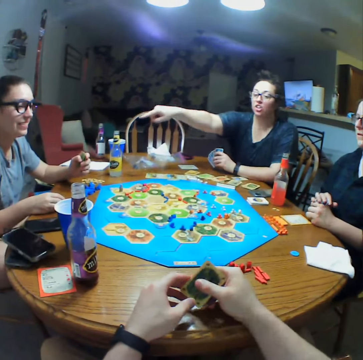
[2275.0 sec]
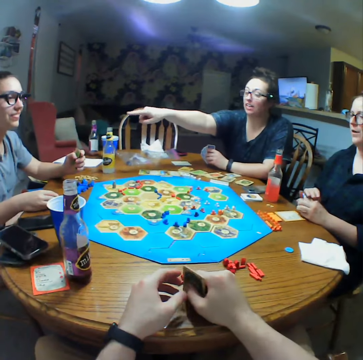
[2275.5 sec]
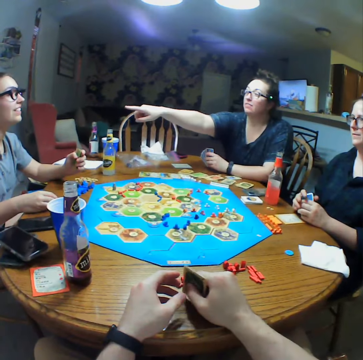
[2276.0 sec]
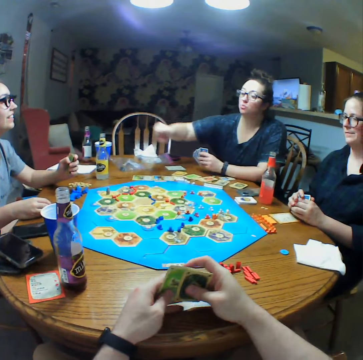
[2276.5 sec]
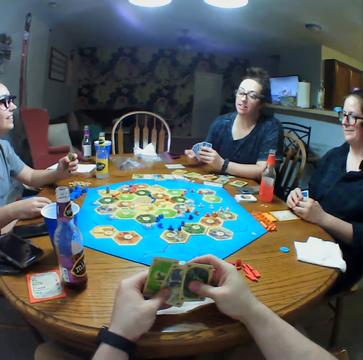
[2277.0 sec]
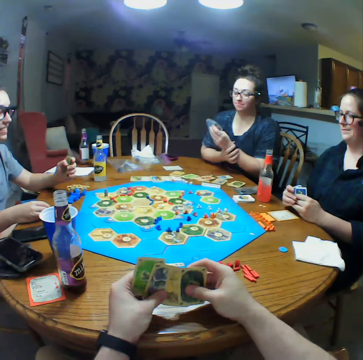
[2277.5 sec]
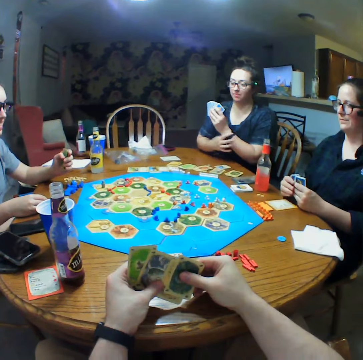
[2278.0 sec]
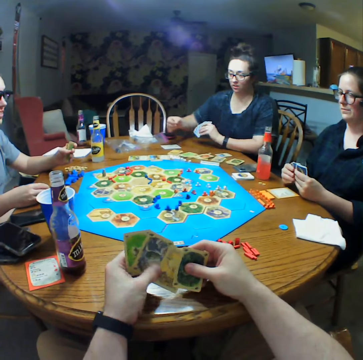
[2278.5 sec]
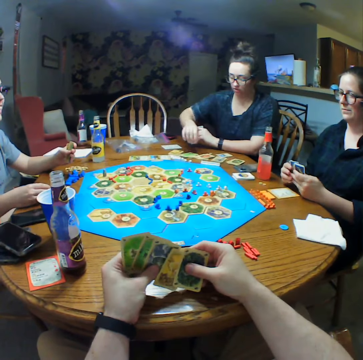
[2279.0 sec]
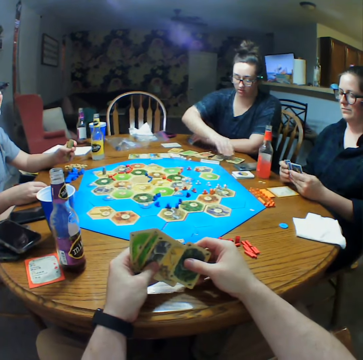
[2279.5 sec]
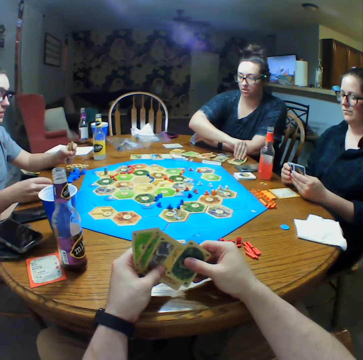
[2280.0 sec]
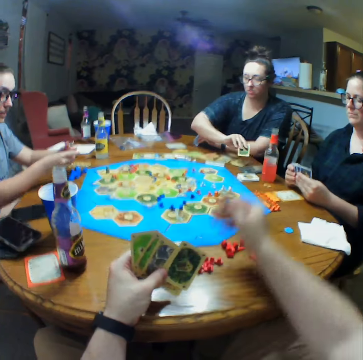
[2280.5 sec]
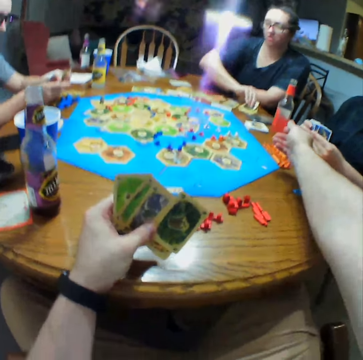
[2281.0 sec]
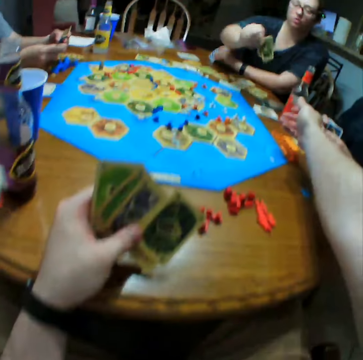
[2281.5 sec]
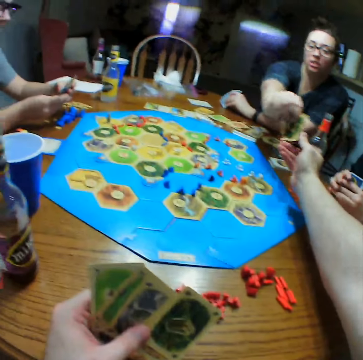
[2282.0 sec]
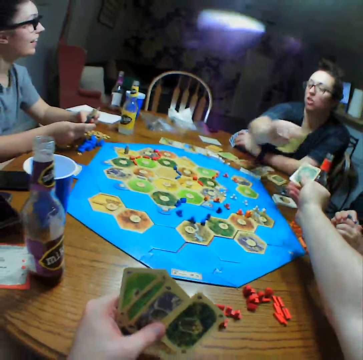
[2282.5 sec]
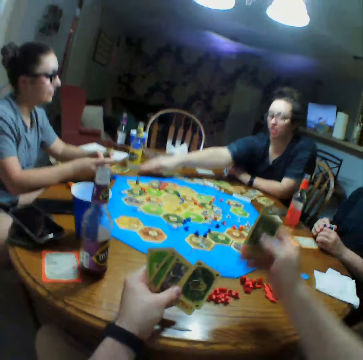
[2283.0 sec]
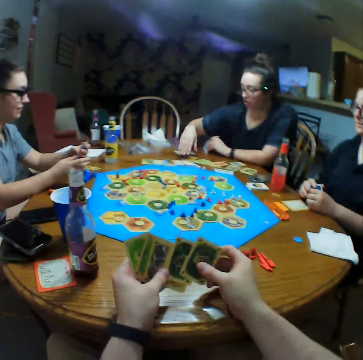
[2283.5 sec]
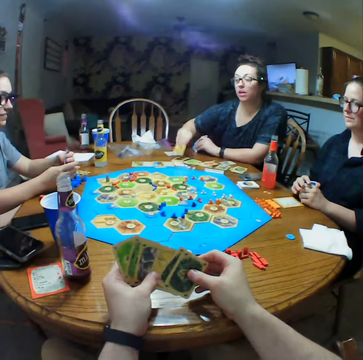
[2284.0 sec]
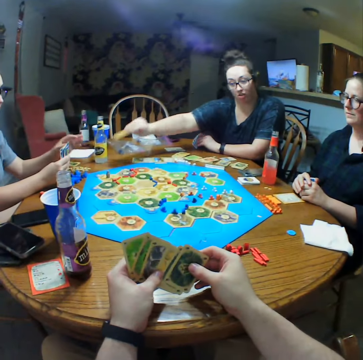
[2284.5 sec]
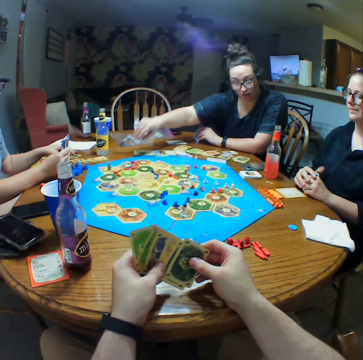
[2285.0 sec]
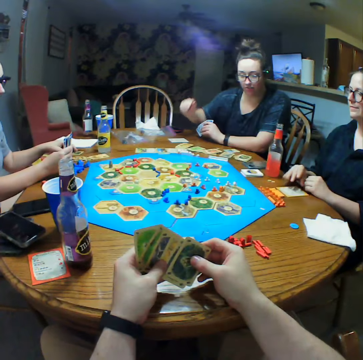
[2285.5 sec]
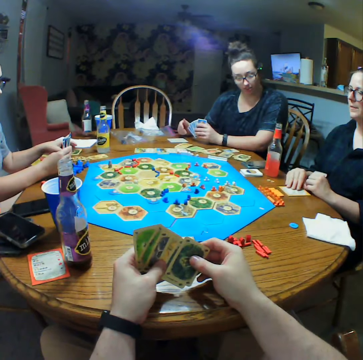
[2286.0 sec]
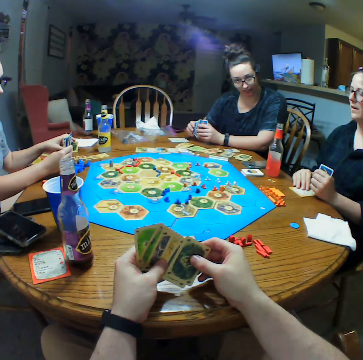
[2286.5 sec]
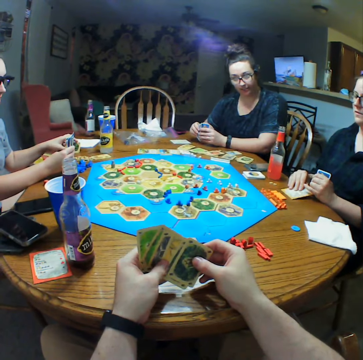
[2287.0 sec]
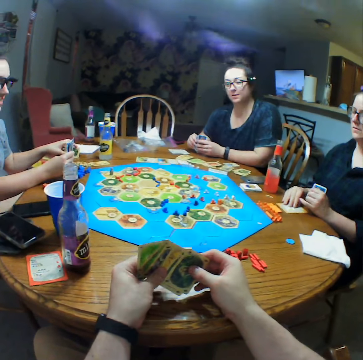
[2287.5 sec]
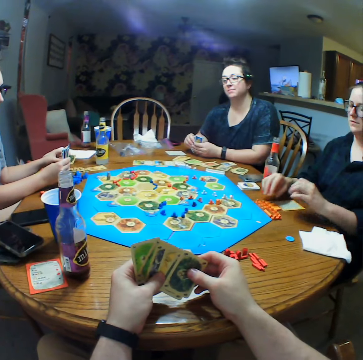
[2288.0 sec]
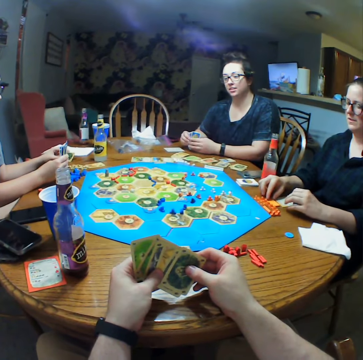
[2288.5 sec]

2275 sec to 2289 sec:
The first person stretches hands. The camera wearer selects cards. The first person scratches the hand and takes a card on the table. The first person gives the camera wearer a card. The camera wearer picks up a card from the first person. The first person drops a card on the table. The second person holds cards. The first person drops another card. The second person touches a card.

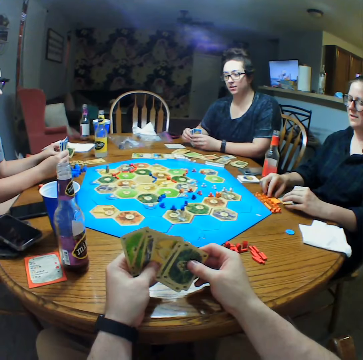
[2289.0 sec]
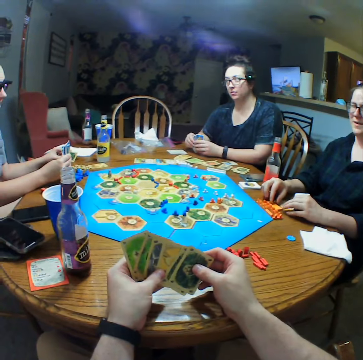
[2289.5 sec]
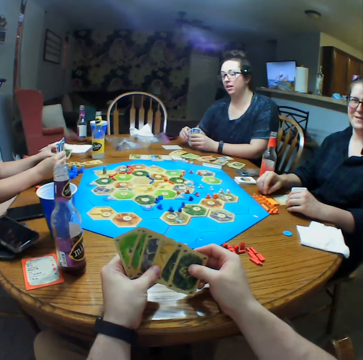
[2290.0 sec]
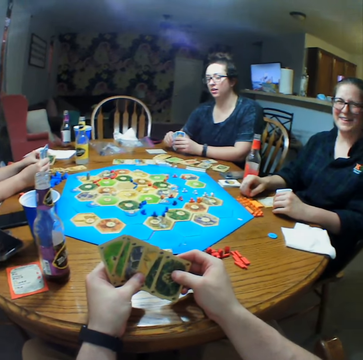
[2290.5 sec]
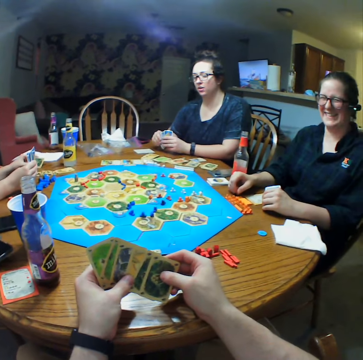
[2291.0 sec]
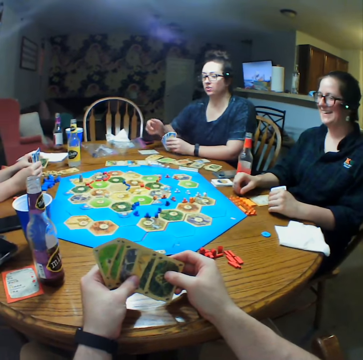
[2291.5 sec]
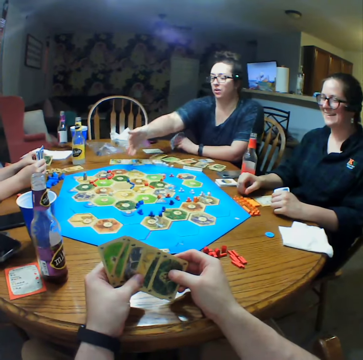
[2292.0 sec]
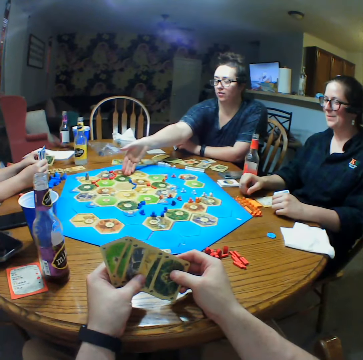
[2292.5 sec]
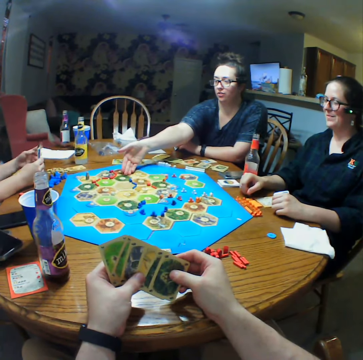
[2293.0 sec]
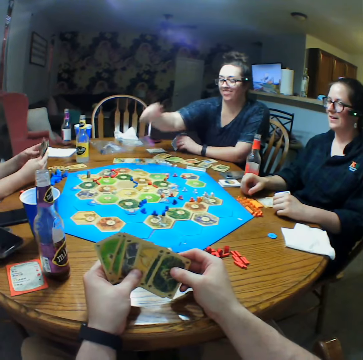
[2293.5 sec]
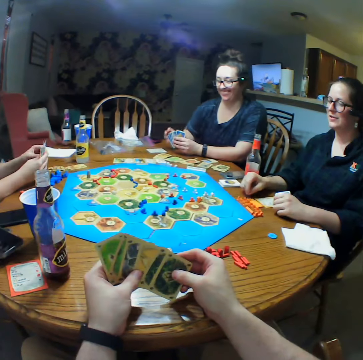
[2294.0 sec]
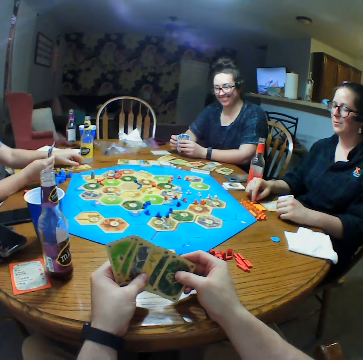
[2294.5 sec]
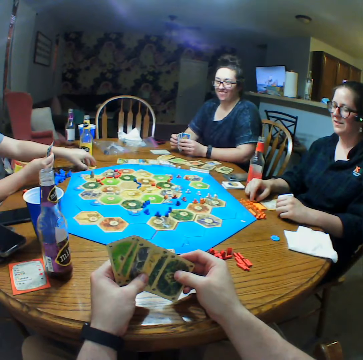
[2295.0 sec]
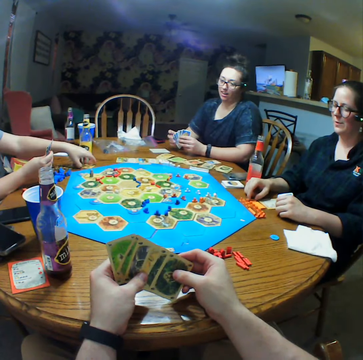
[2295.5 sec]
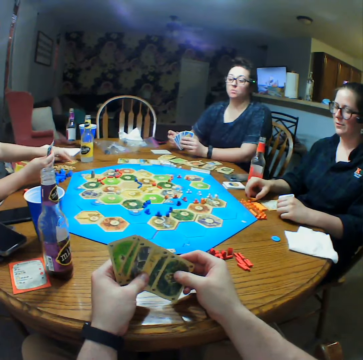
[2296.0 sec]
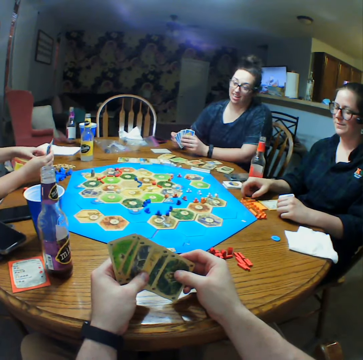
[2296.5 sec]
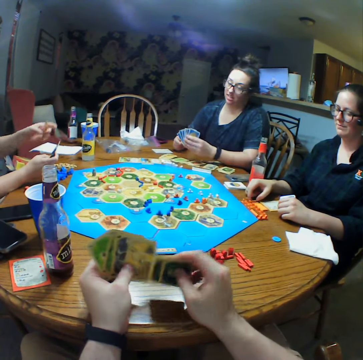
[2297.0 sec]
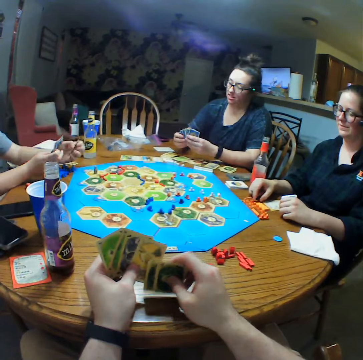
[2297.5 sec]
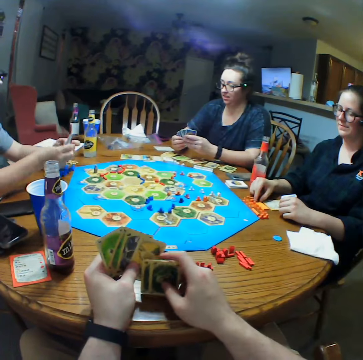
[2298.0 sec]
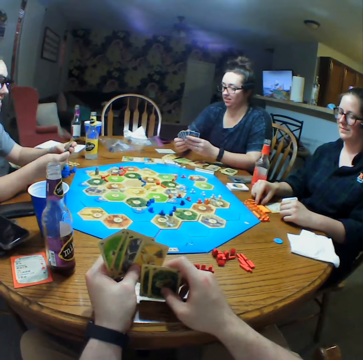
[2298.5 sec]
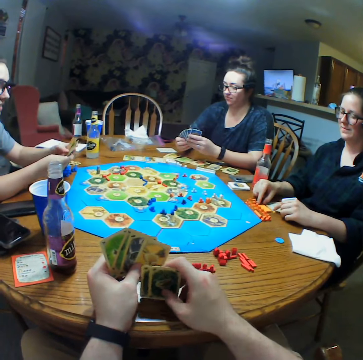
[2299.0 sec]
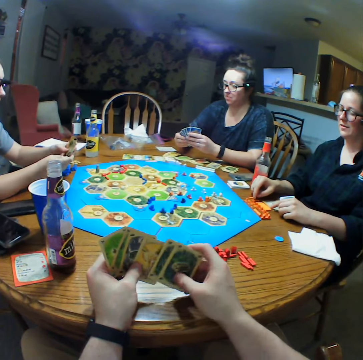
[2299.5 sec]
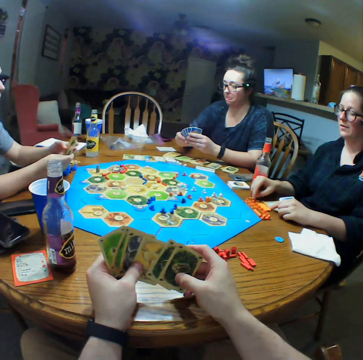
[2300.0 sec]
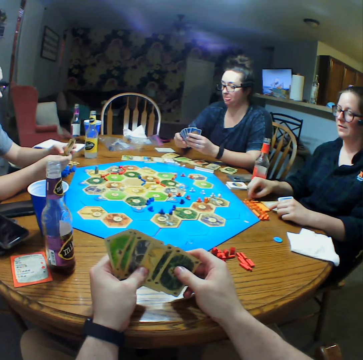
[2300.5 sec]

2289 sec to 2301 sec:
The camera wearer selects cards. The first person points at the dice. The second person picks up cards. The first person selects cards. The camera wearer taps cards on the table.

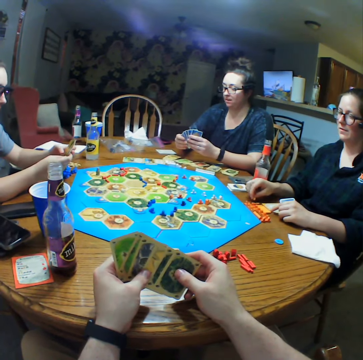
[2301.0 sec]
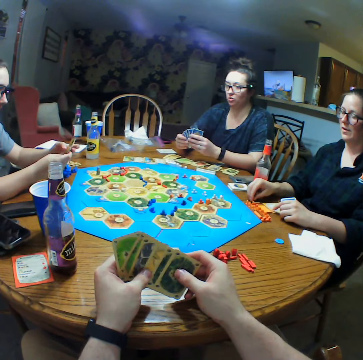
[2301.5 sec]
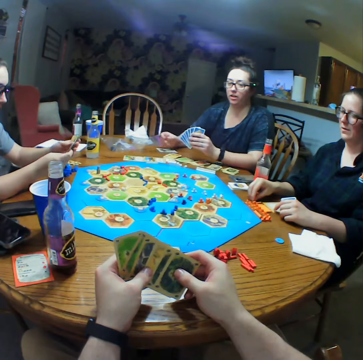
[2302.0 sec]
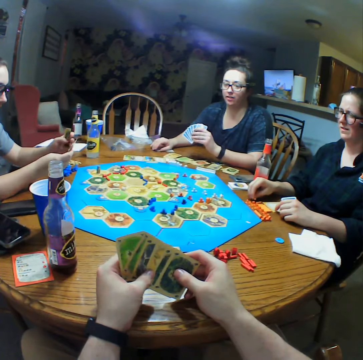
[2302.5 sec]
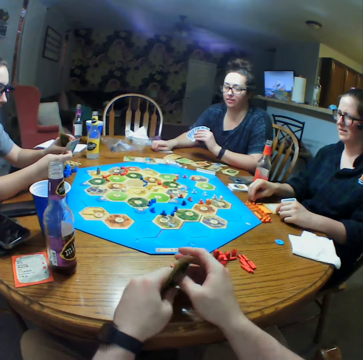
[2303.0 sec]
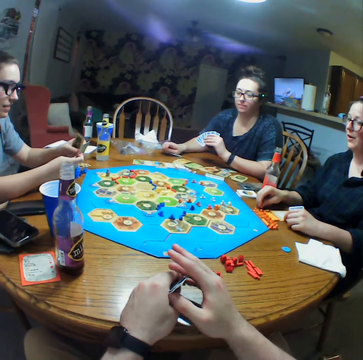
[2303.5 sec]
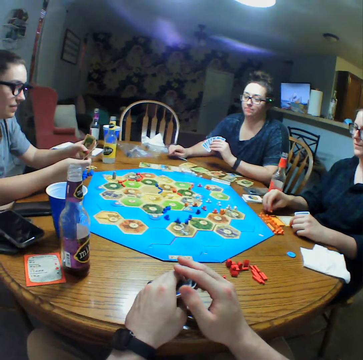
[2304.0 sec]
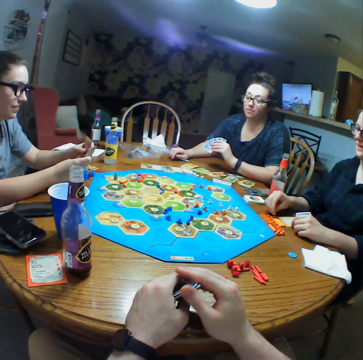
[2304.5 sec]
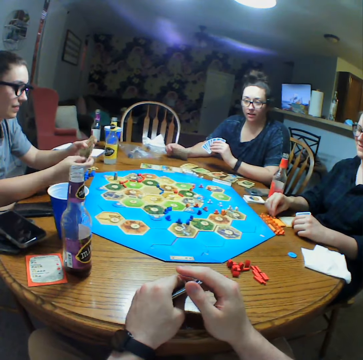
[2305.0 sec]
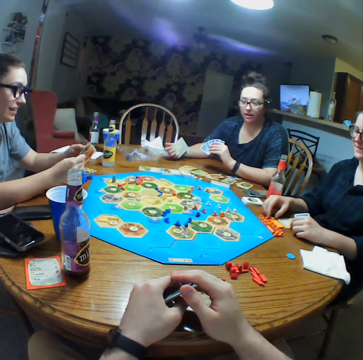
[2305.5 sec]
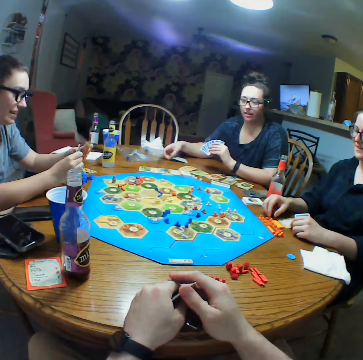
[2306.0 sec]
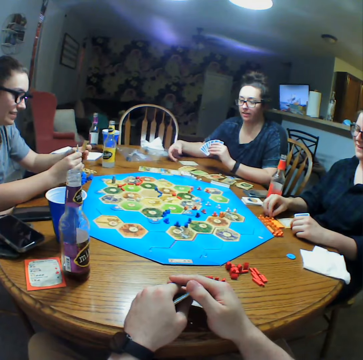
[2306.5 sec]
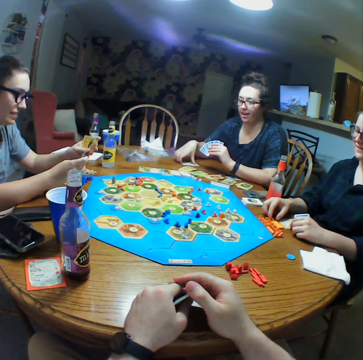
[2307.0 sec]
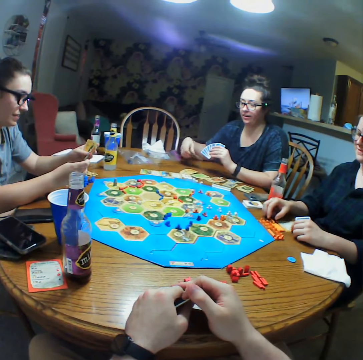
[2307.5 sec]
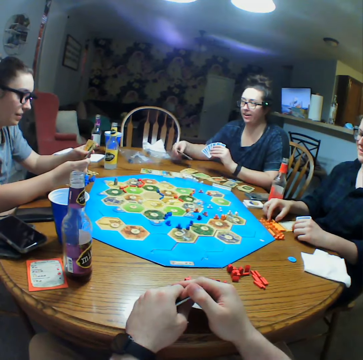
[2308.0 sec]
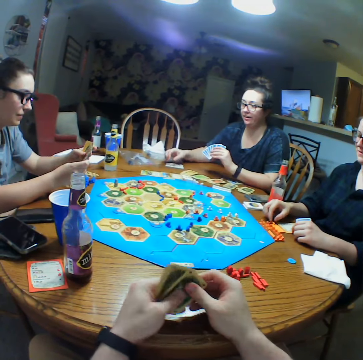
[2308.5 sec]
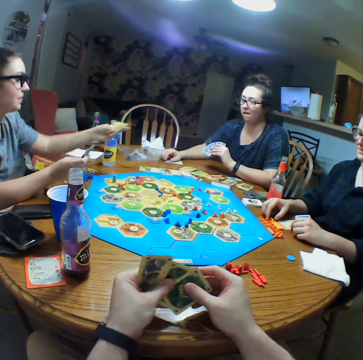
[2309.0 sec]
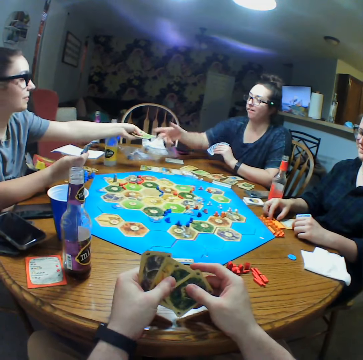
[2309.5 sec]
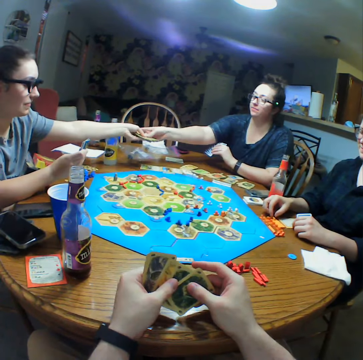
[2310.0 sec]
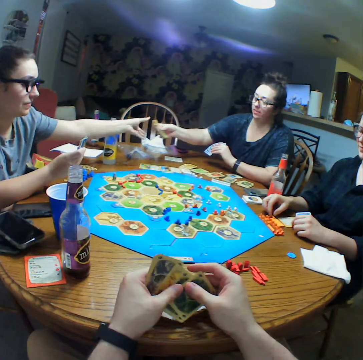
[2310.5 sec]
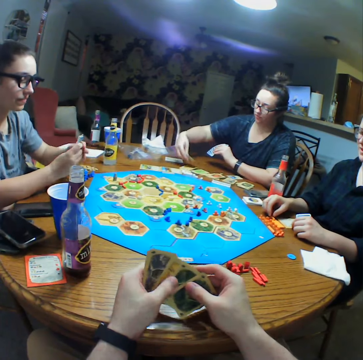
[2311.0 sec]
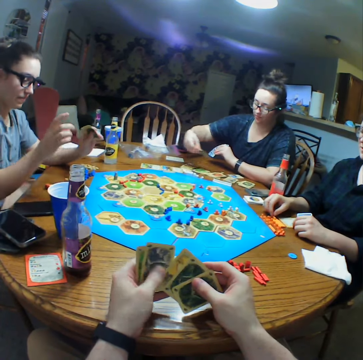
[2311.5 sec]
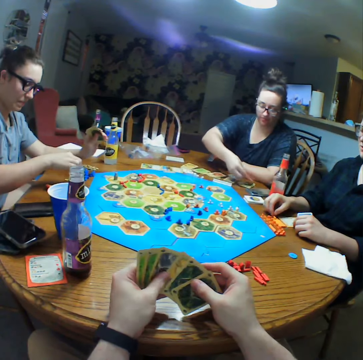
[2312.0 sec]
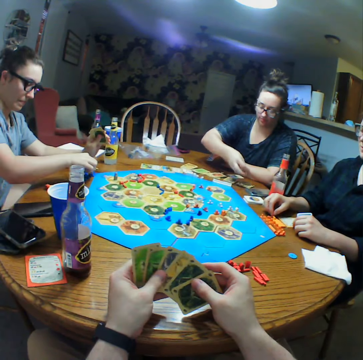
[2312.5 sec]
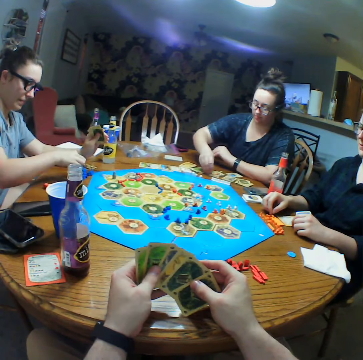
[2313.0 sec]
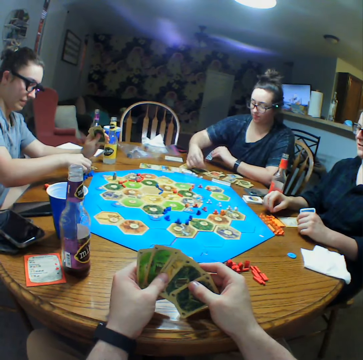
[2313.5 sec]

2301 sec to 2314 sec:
The third person touches the dice. The first person picks up cards. The camera wearer adjusts cards on the table. The second person selects cards. The first person drops cards on the table, shakes the card and drops the card on the table. The second person gives the first person a card. The first person picks up a card from the second person. The second person picks up cards. The first person picks up cards.
